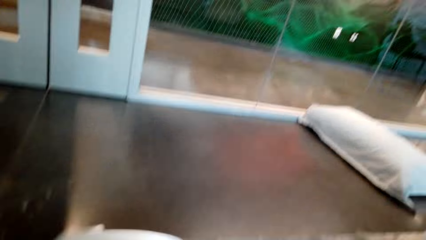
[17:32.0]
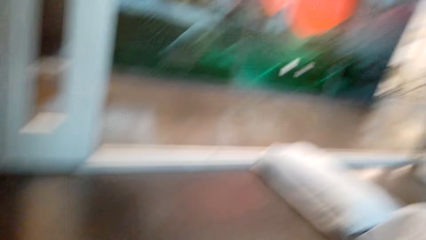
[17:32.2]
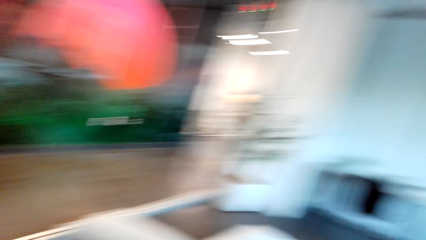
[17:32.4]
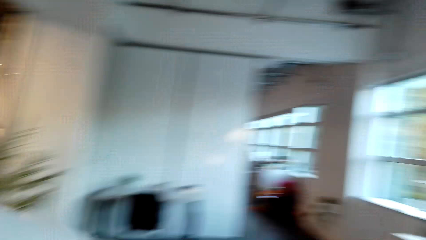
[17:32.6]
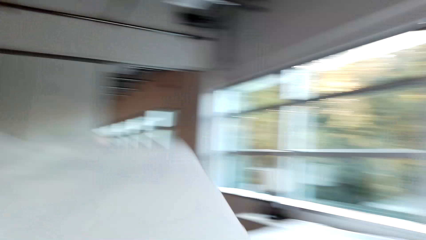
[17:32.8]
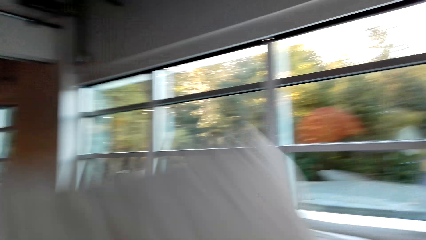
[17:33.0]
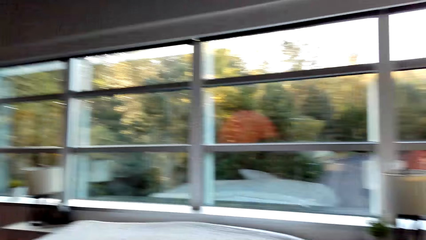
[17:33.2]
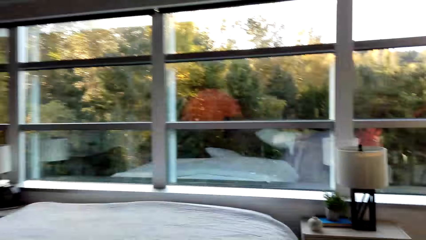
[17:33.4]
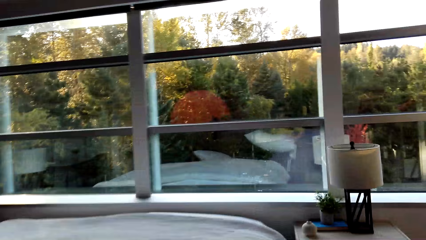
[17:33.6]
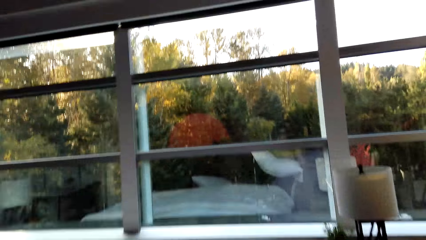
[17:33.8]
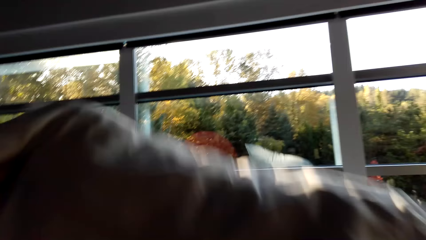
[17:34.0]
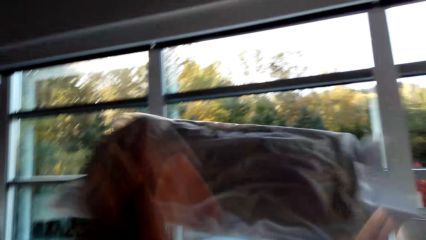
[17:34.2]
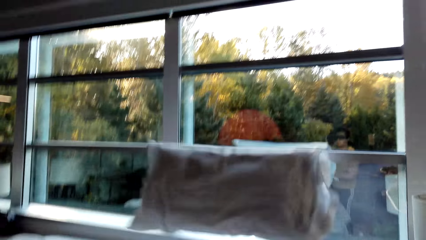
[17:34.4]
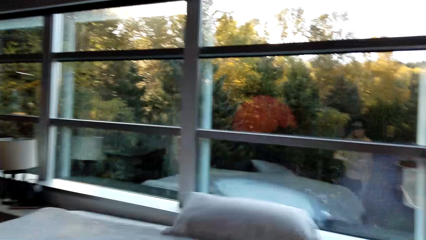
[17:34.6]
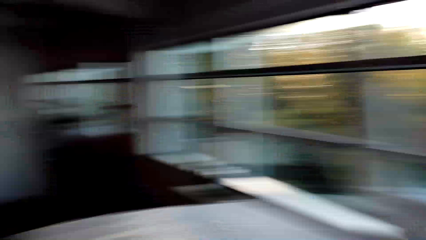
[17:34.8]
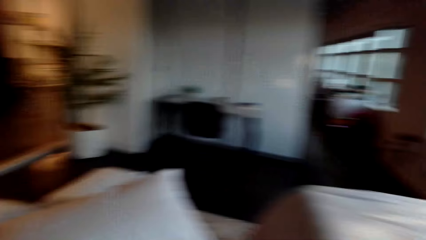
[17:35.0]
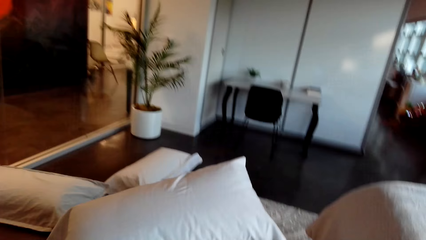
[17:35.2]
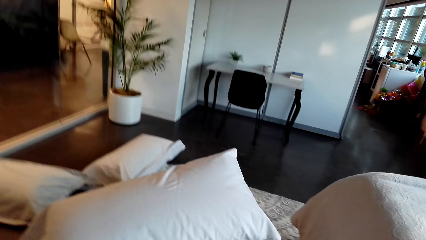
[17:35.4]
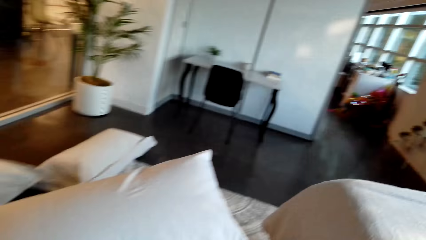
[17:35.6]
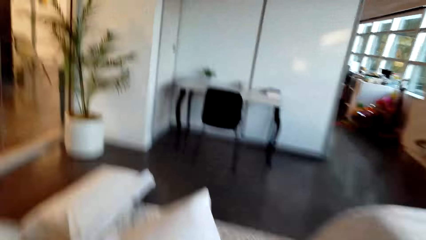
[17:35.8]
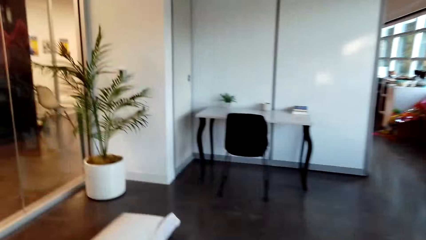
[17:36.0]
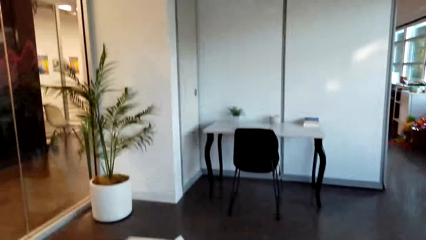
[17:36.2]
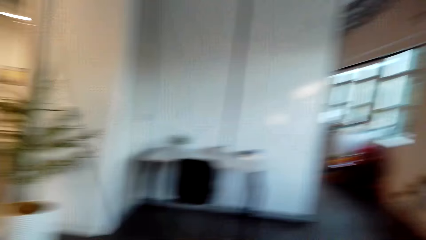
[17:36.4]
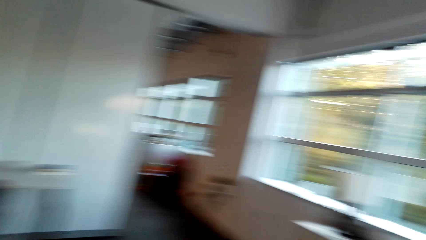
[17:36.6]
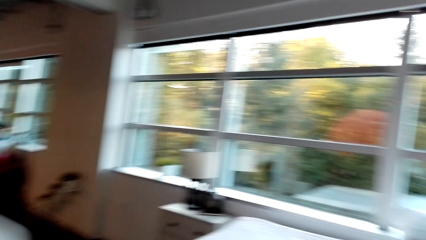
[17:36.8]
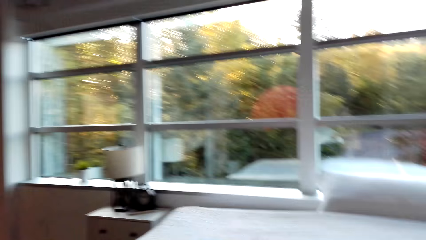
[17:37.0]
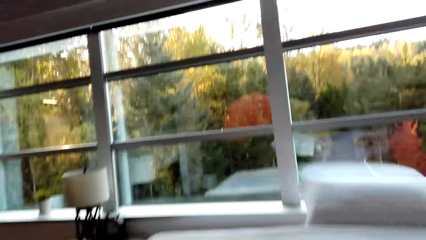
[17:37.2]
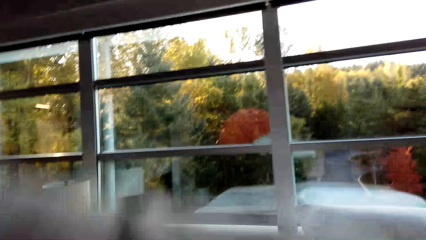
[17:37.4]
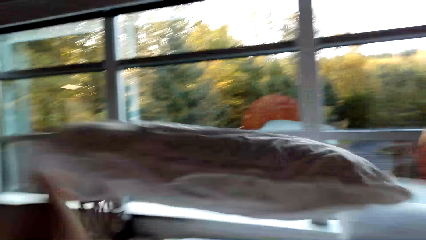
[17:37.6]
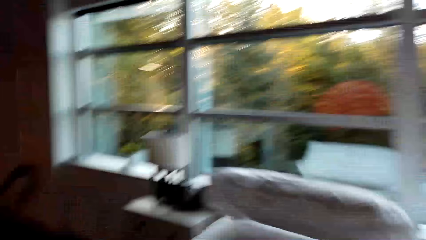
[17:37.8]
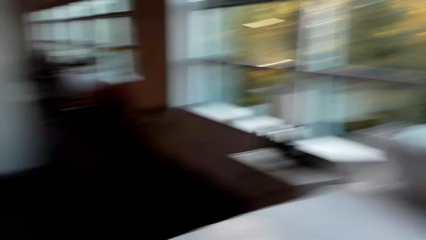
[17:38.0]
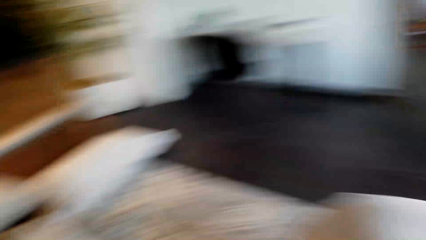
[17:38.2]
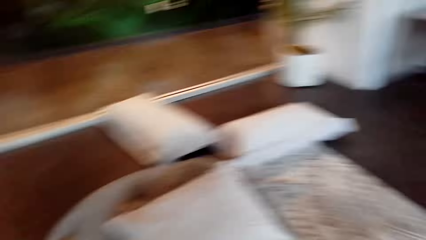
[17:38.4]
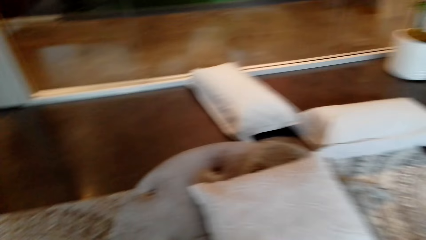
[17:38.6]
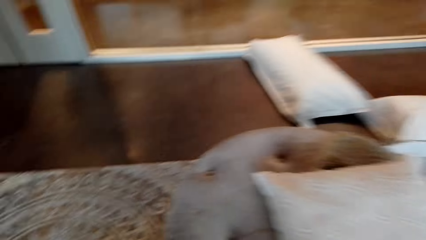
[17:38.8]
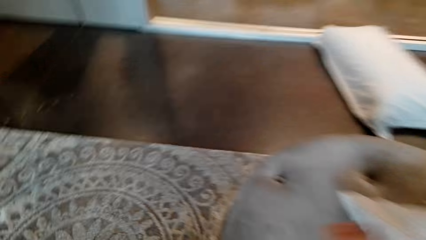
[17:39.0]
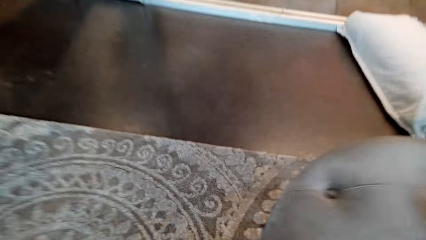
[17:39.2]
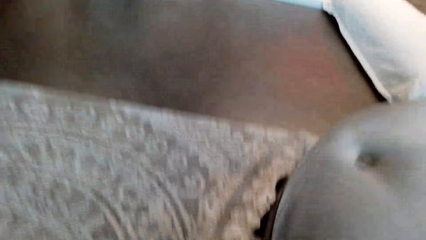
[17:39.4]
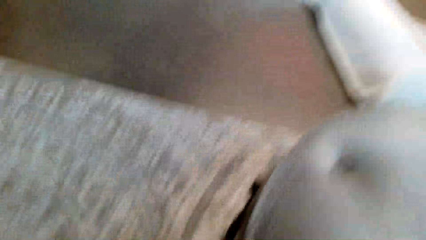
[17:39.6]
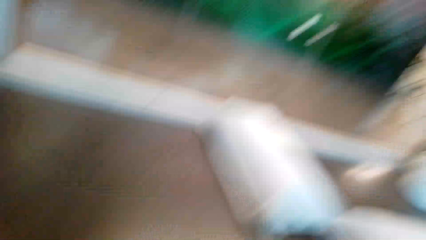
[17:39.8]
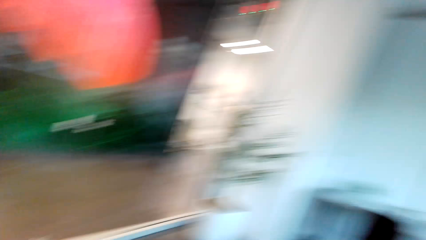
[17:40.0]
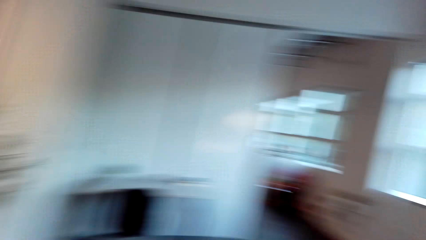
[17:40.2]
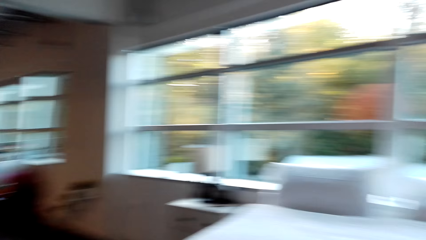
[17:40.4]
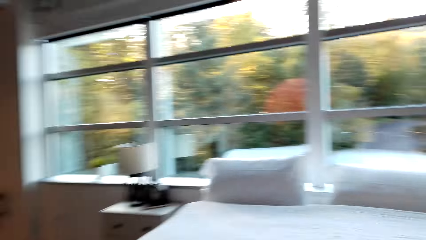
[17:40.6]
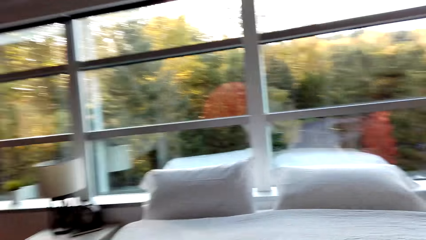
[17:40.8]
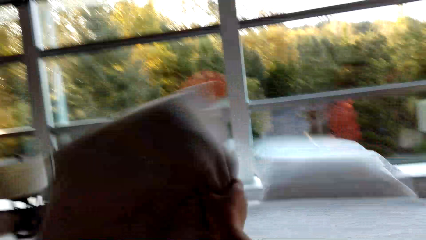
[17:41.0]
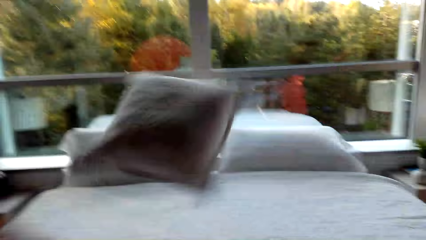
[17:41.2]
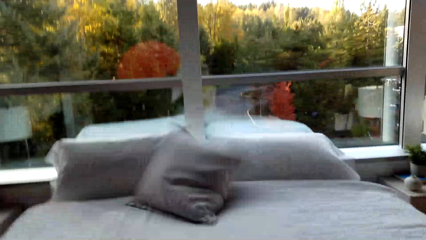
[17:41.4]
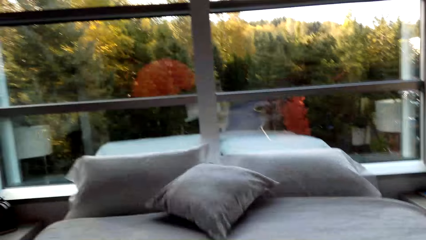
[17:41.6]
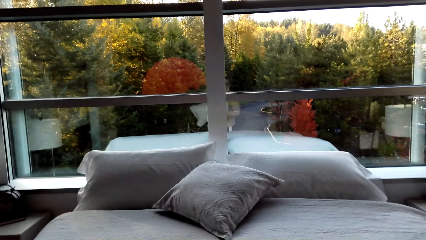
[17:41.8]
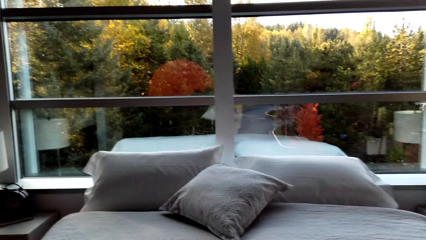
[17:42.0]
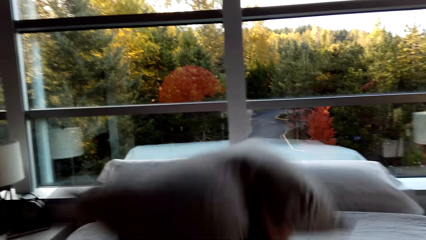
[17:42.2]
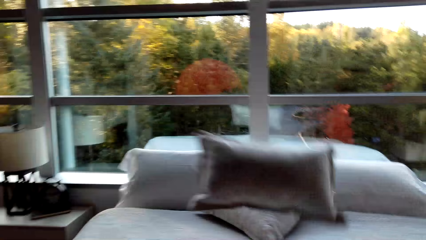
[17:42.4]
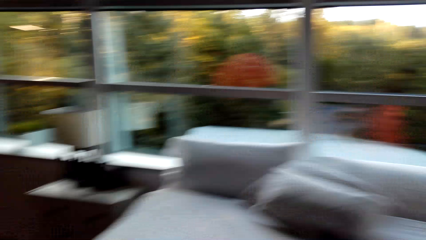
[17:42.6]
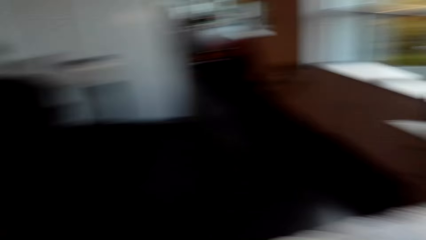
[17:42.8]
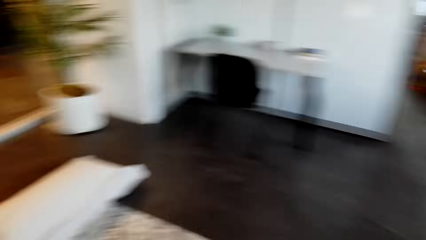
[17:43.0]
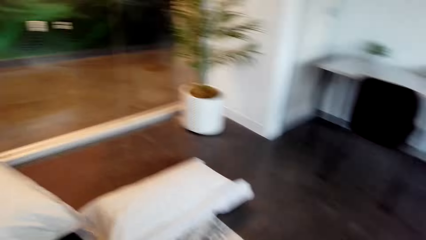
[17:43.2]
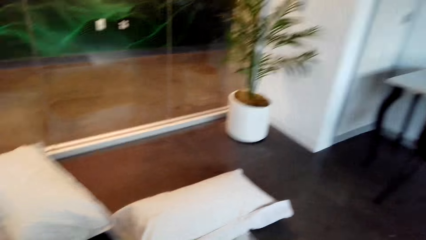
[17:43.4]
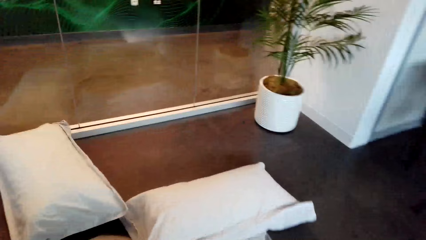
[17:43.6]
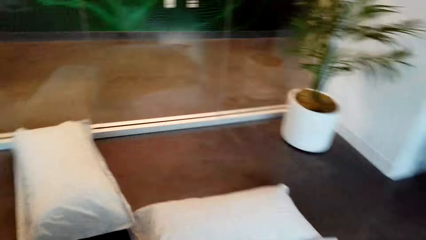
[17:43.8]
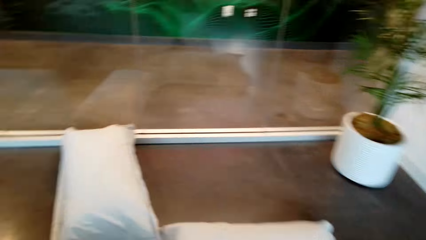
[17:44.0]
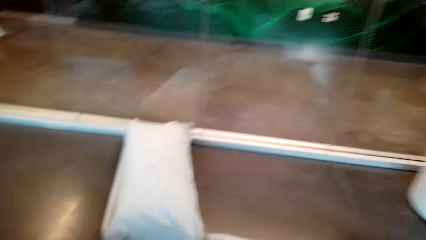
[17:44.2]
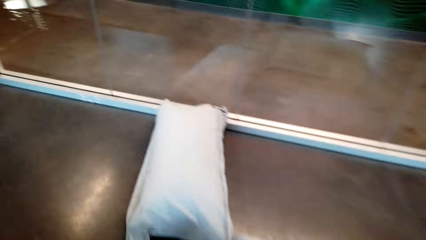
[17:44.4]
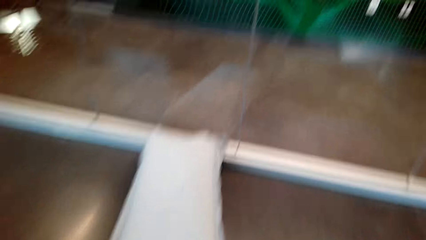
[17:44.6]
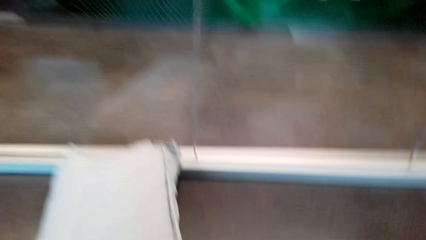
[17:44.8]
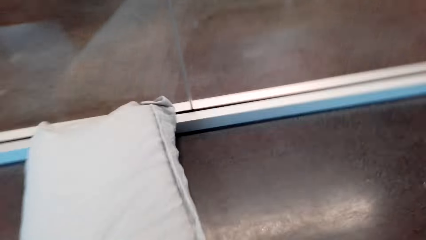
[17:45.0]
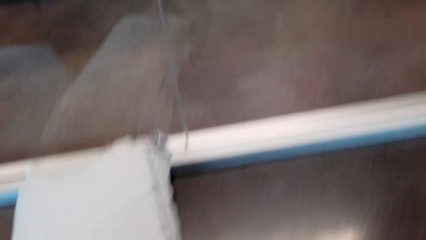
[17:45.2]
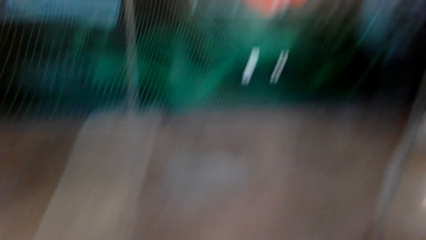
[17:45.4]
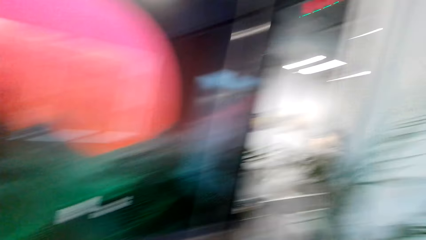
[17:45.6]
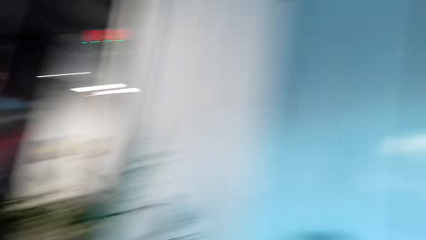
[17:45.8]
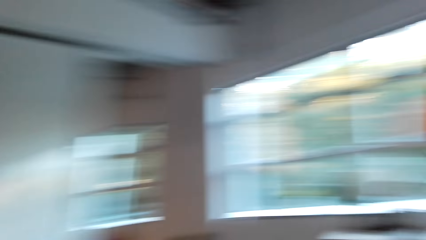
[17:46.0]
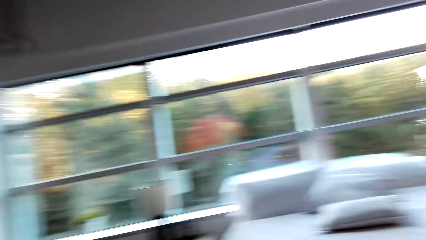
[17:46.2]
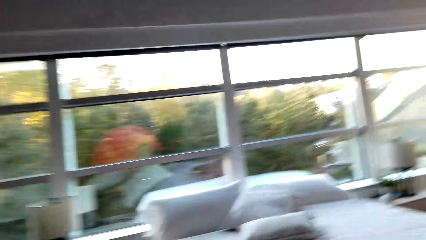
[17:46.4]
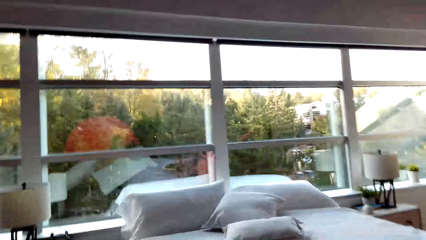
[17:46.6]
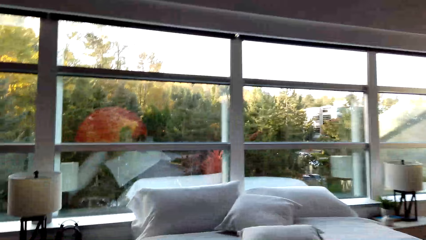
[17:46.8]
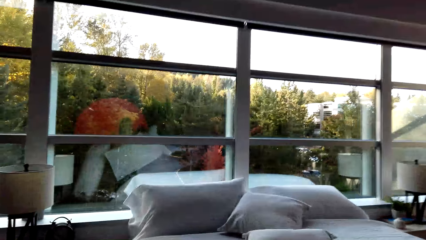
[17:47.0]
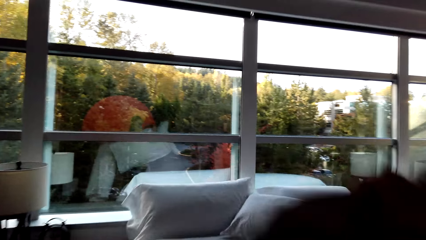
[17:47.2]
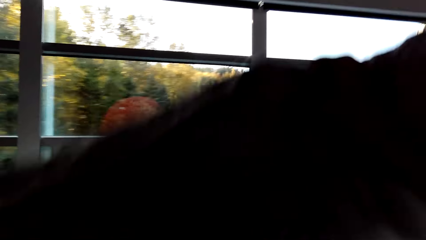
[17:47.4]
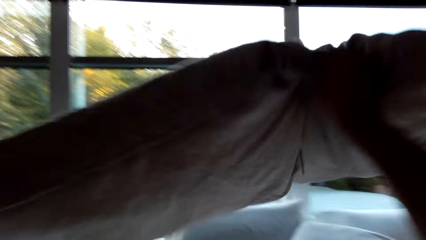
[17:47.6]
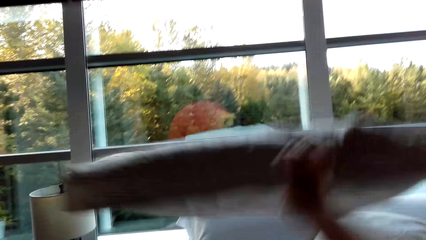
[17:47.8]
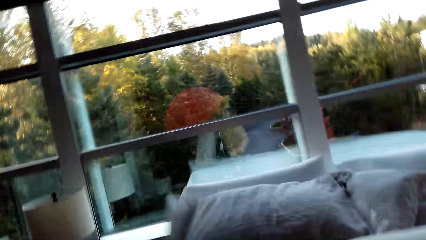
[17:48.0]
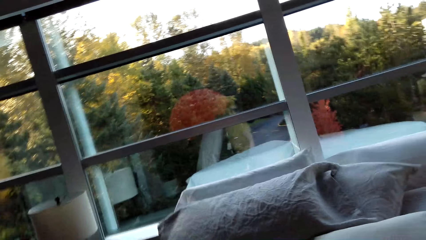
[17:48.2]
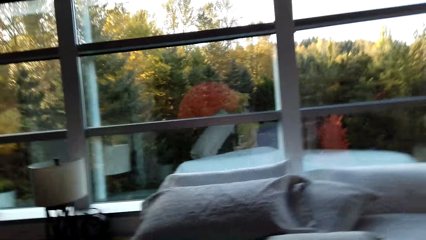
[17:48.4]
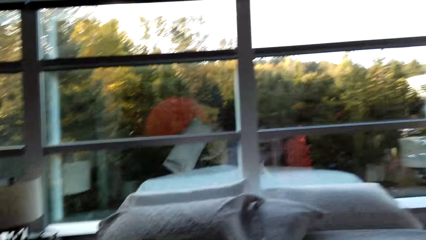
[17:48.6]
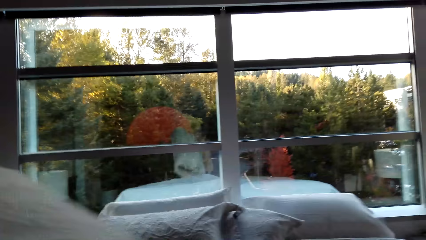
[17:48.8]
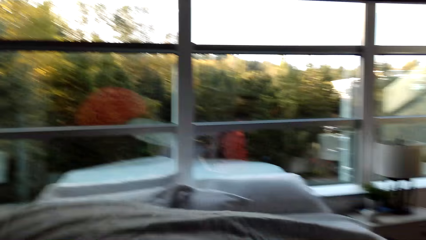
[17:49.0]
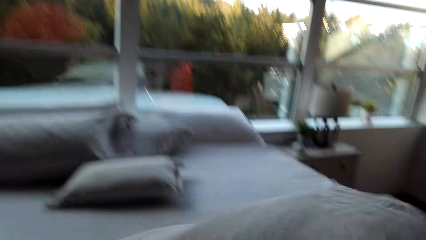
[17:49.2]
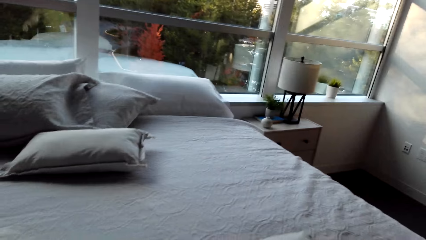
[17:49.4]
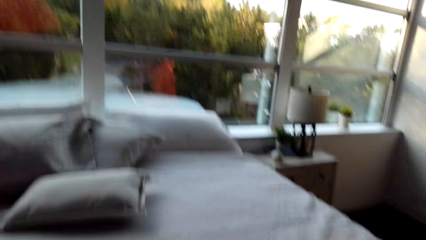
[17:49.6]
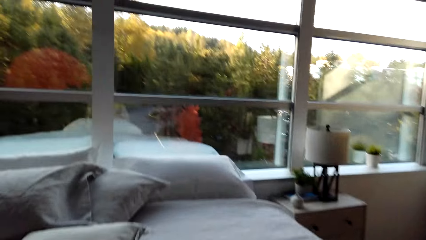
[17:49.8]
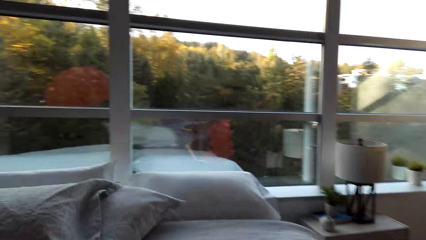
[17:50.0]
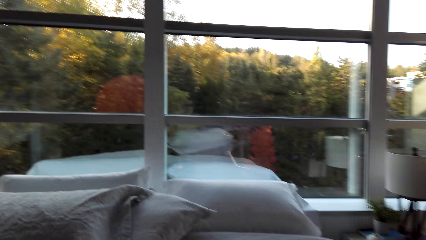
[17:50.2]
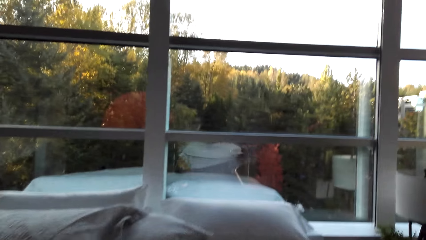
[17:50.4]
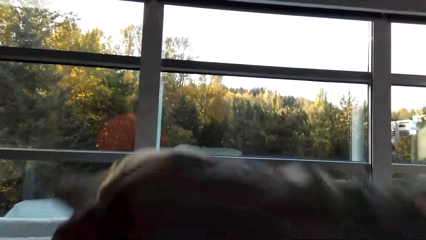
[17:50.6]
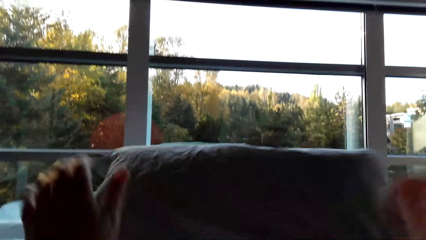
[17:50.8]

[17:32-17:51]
The camera wearer picks up a pillow. They throw the pillow on the bed. They throw the pillow on the bed again. They pick up the pillow and throw the pillow on the bed. They pick up the pillow and throw the pillow on the bed.
